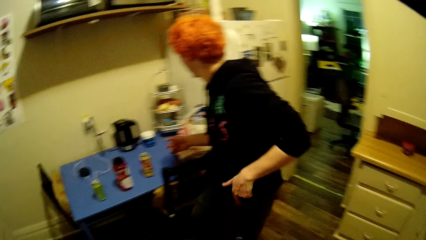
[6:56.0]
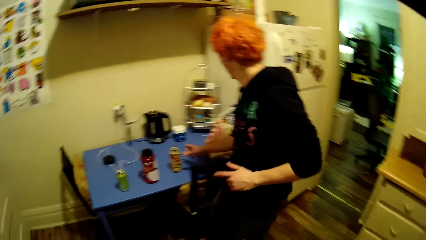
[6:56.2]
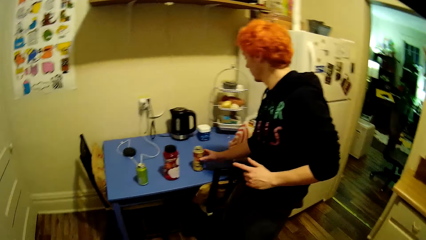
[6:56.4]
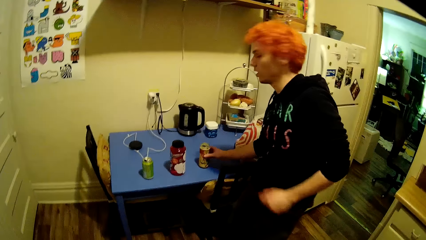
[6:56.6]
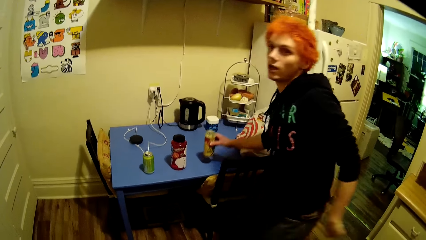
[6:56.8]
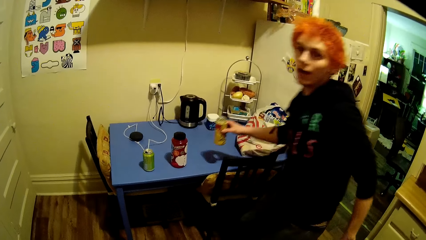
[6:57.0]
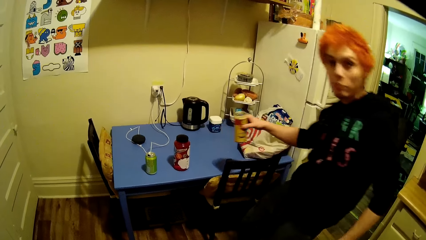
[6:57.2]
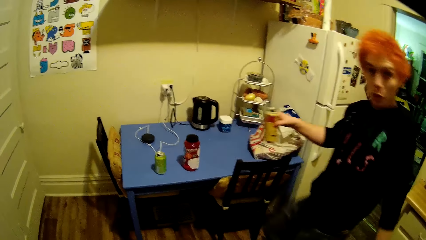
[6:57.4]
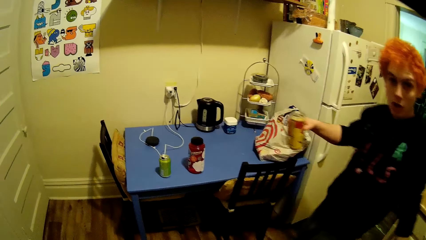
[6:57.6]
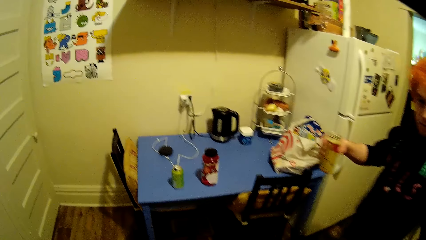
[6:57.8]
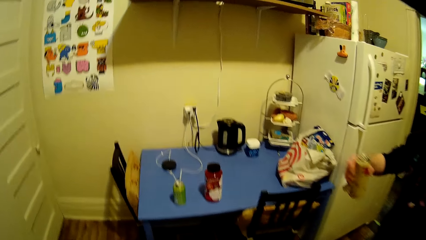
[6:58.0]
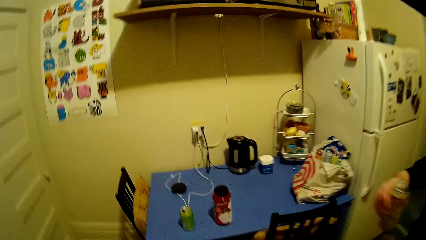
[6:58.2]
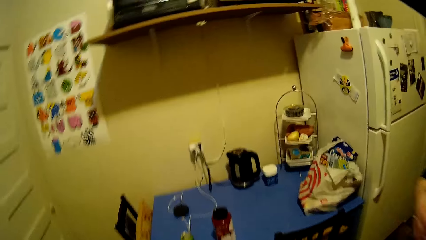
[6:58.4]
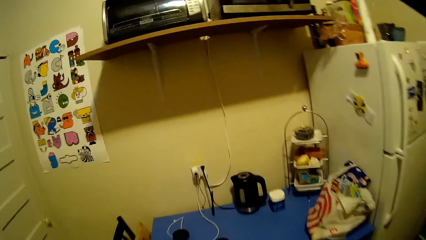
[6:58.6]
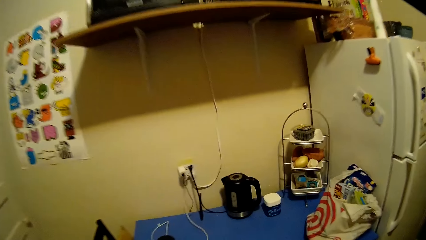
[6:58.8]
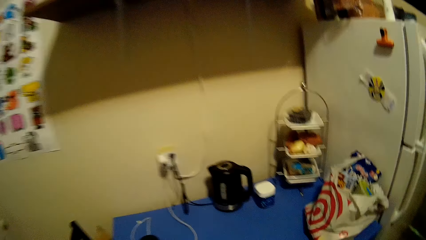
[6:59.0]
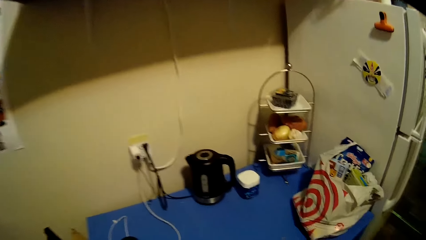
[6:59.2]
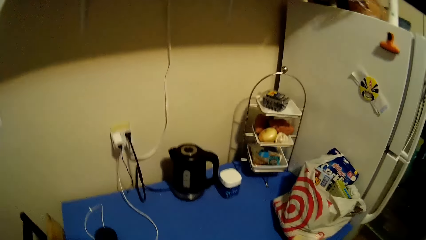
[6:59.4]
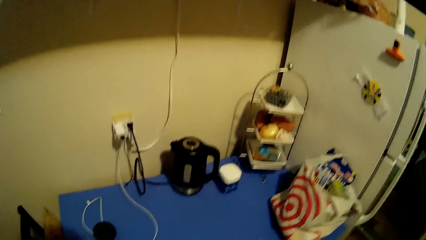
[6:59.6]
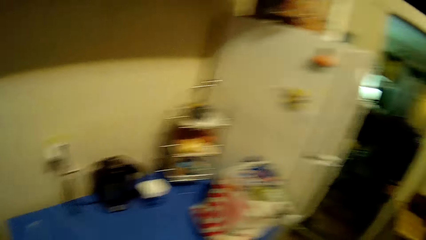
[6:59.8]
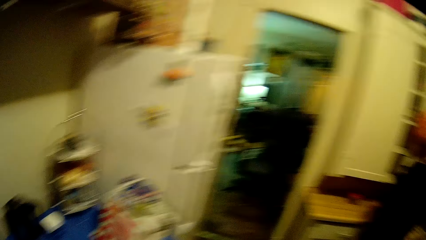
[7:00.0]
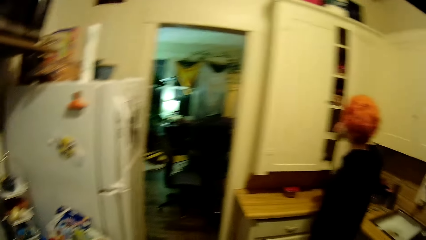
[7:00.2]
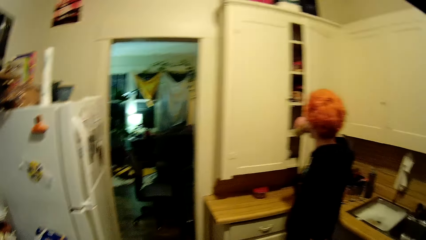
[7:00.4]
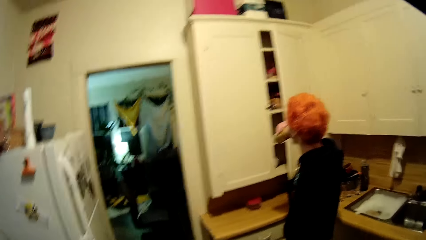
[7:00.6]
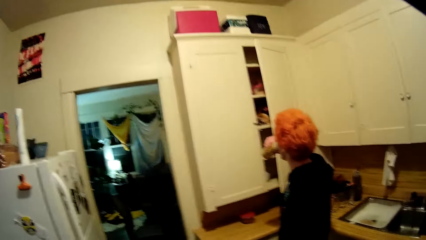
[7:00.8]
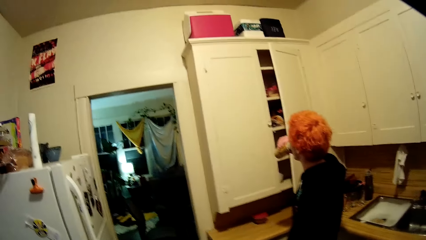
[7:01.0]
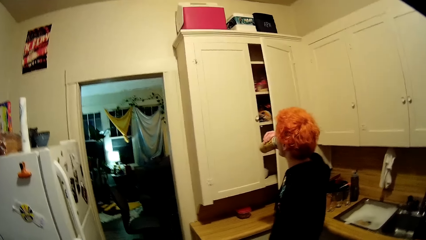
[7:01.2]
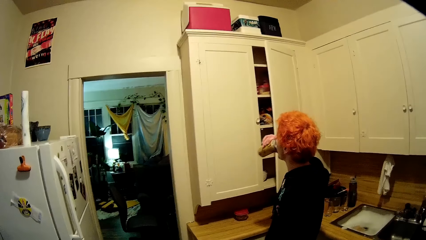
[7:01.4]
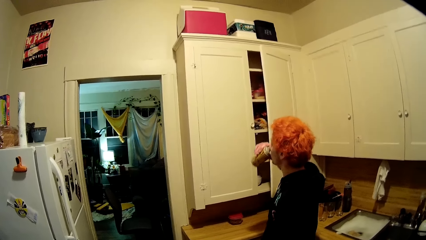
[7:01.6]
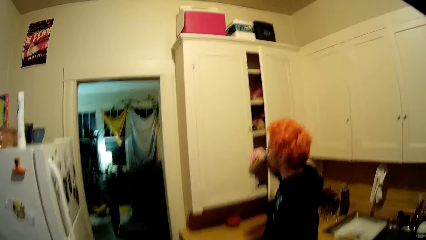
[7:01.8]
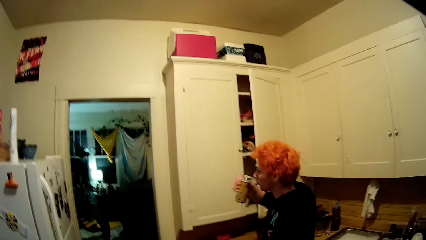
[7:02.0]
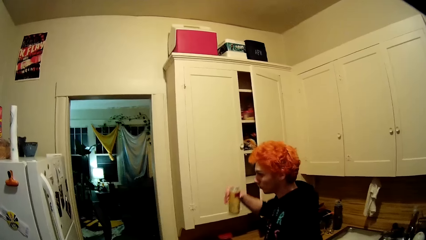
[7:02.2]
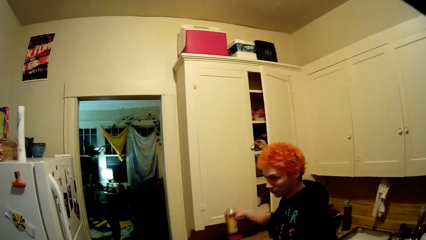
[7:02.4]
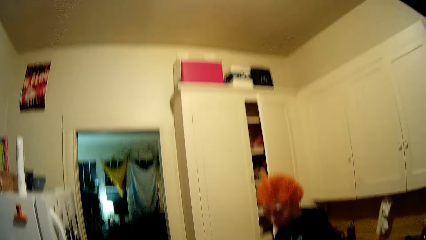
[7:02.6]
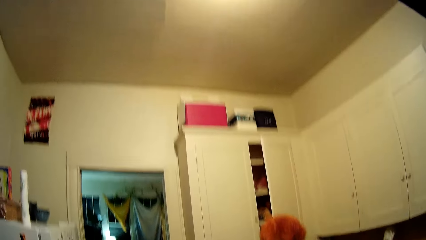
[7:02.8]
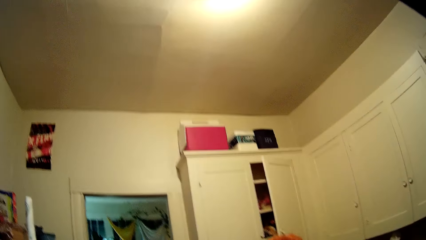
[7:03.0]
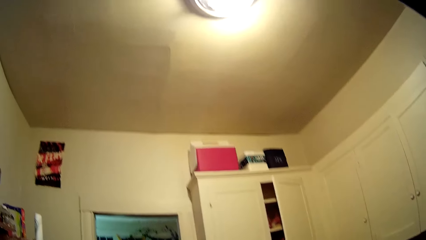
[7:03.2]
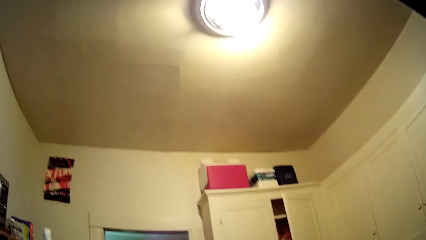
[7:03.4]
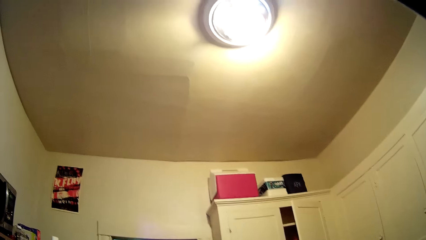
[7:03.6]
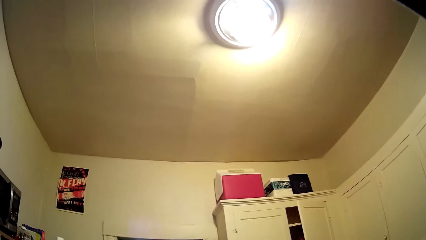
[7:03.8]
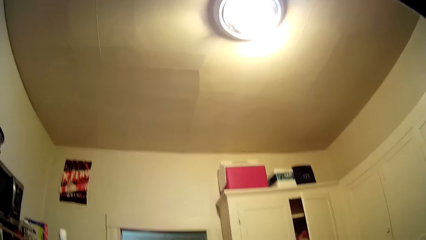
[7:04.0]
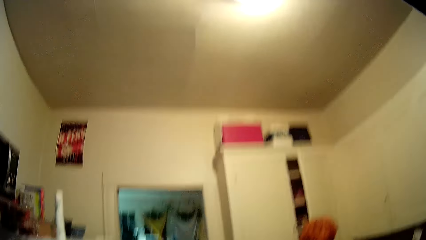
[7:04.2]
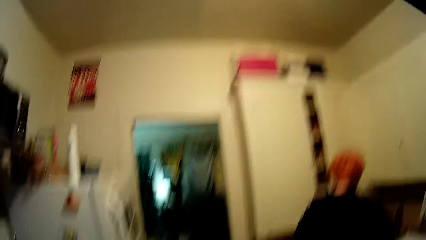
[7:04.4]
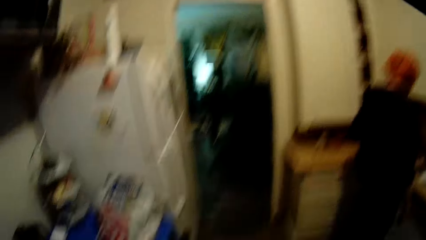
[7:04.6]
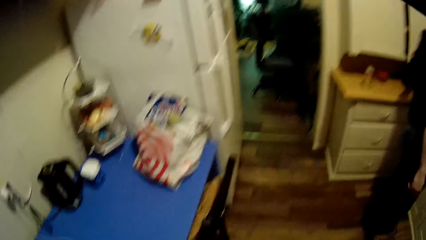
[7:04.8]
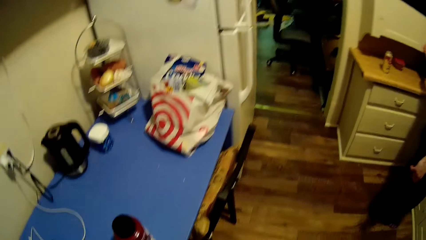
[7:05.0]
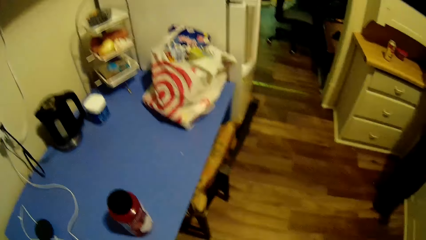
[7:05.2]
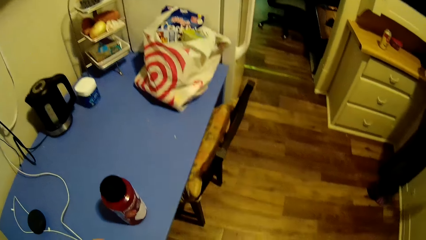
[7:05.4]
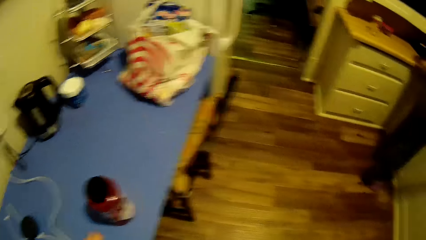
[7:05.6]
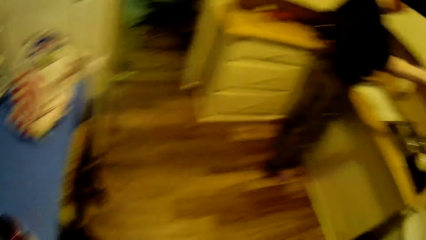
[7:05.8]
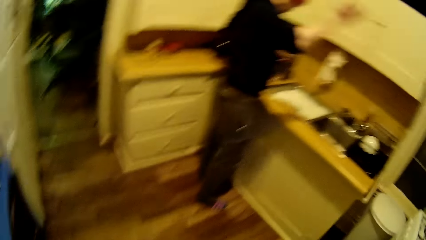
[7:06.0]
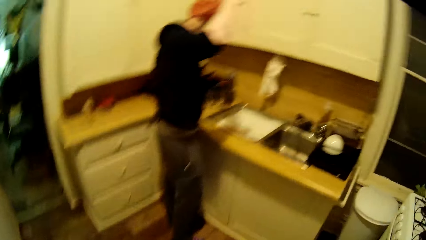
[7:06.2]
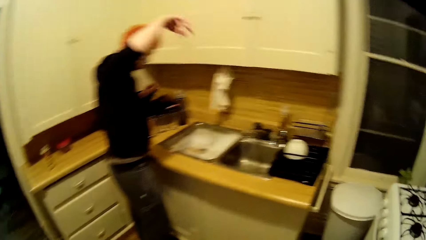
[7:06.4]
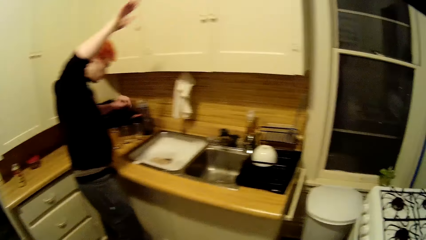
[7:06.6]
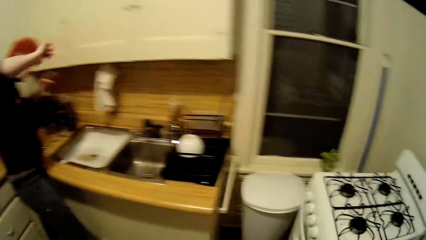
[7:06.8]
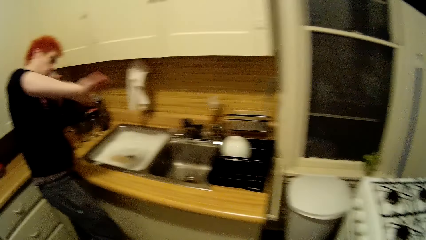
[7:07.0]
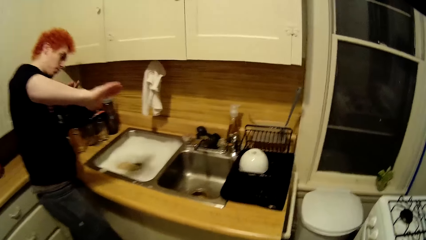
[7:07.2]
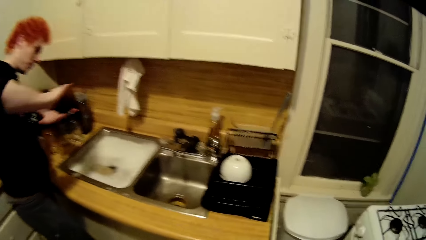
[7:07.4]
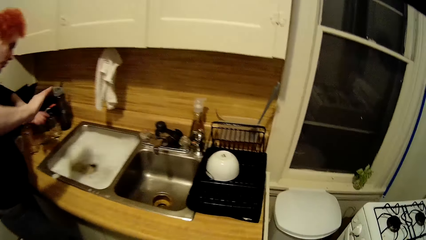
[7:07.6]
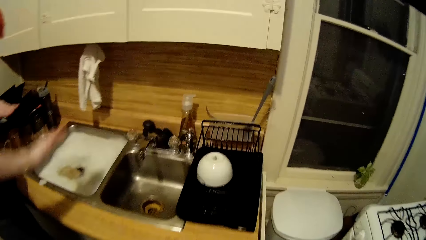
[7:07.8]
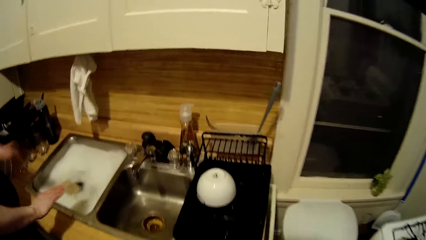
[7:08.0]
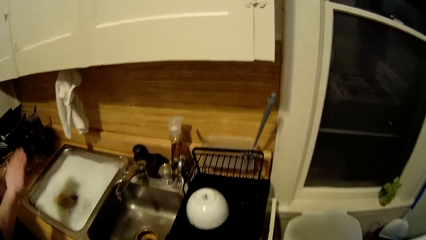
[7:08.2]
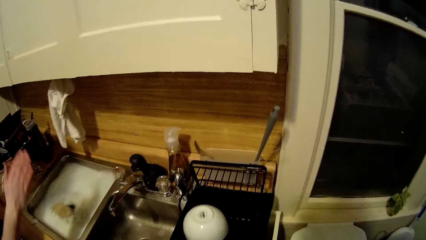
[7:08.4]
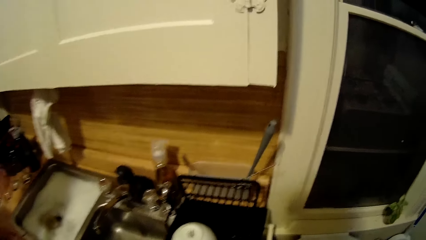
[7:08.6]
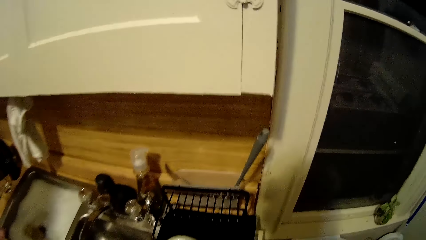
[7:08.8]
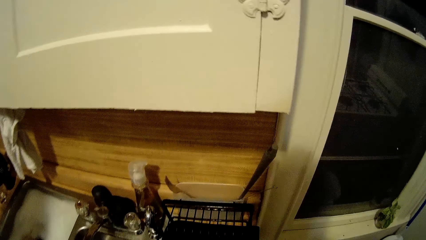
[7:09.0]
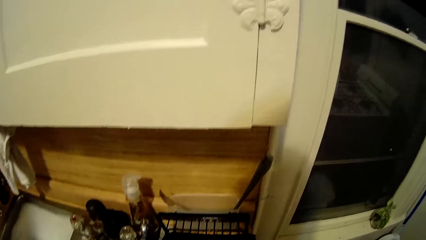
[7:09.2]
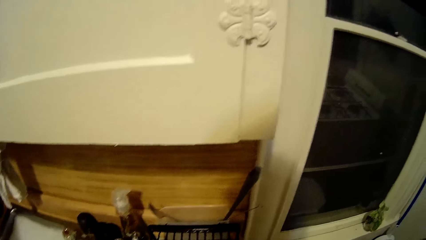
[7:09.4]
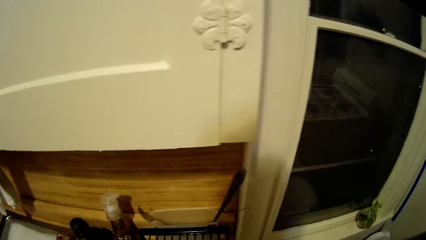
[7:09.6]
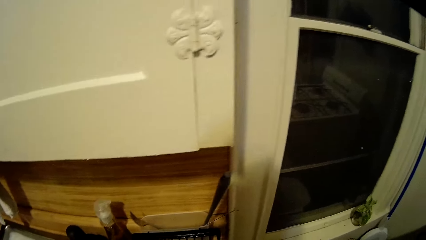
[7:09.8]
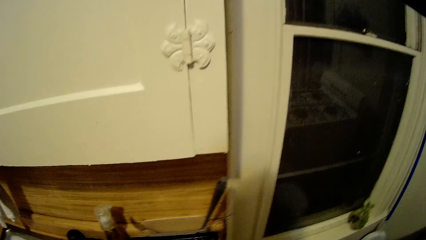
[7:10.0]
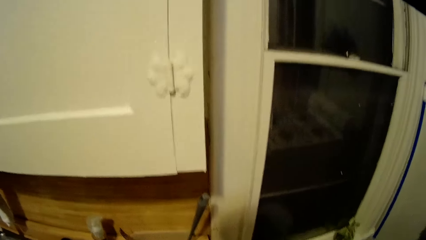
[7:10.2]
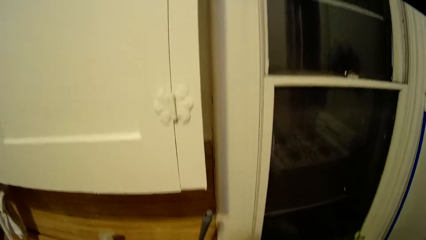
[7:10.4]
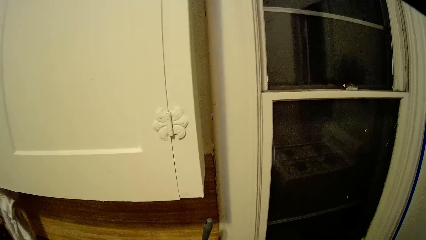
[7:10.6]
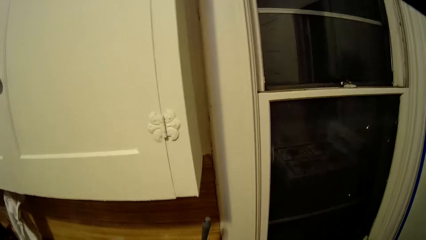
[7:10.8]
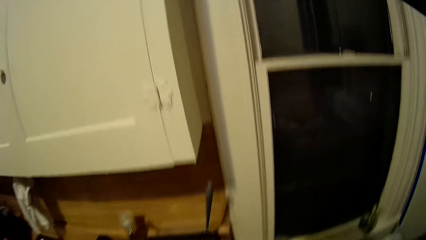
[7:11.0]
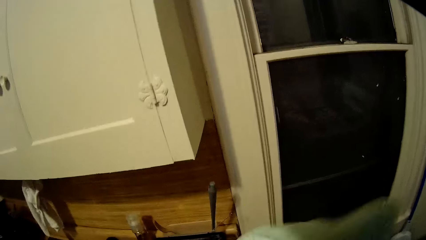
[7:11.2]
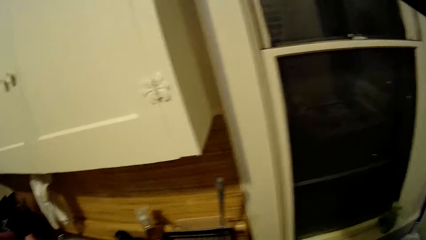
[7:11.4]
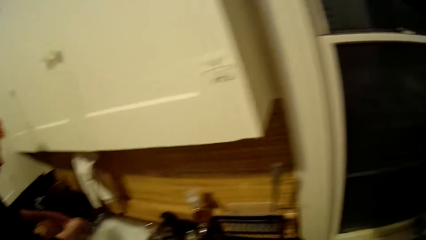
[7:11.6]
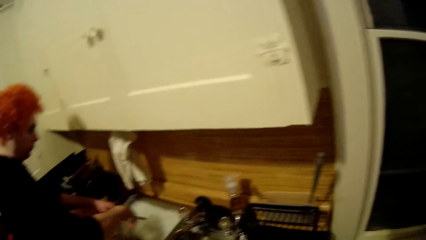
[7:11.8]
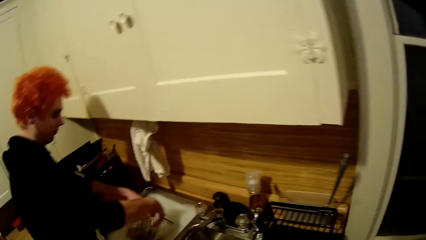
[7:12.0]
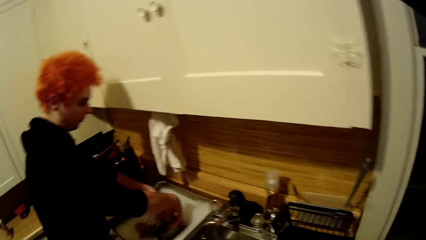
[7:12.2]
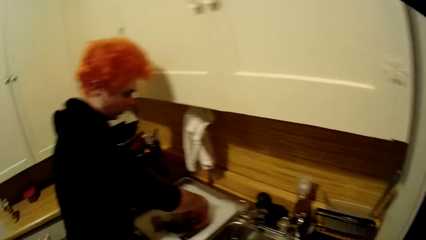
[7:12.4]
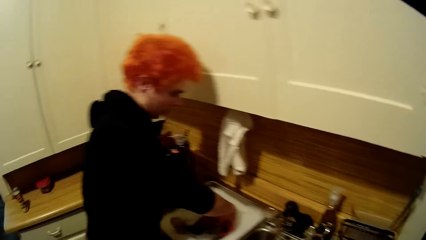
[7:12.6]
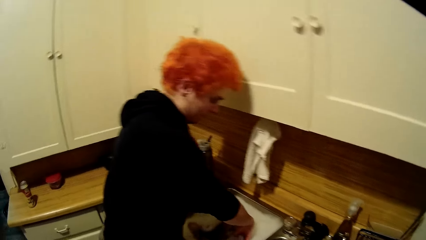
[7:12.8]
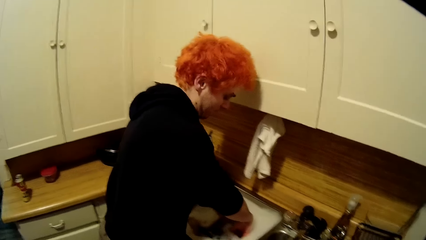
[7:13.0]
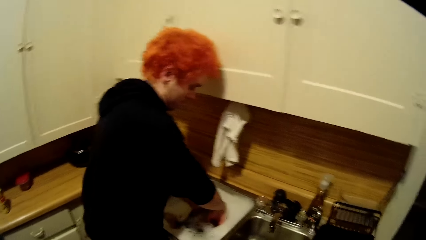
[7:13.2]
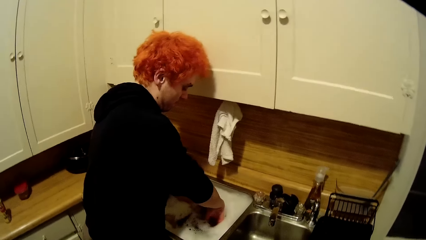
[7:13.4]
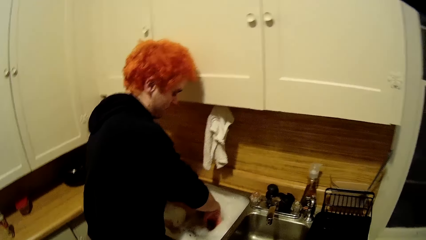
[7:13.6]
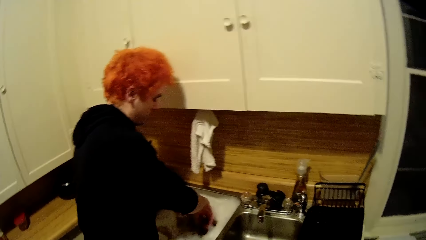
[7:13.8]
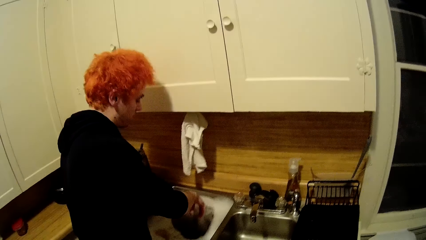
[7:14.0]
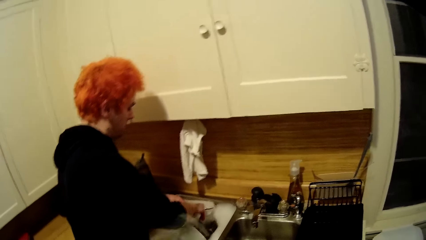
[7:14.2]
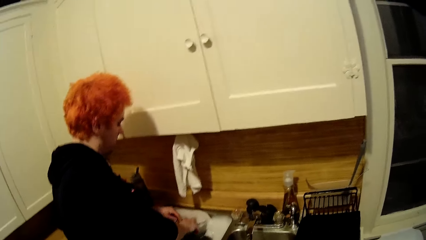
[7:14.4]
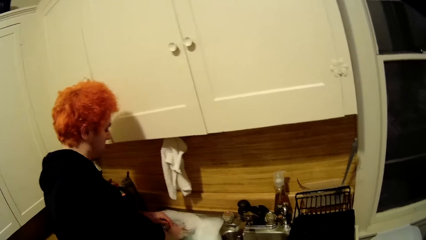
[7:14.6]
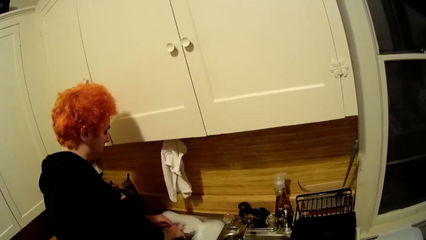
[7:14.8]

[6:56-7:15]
A man picks up a can of something from a table. The man dances. The camera wearer walks around the house. They look around the kitchen. The man drinks from the can. The man dances. The camera wearer walks around the house. They stare around the house. The man washes utensils in the sink and dips the tumblers in the sink.
